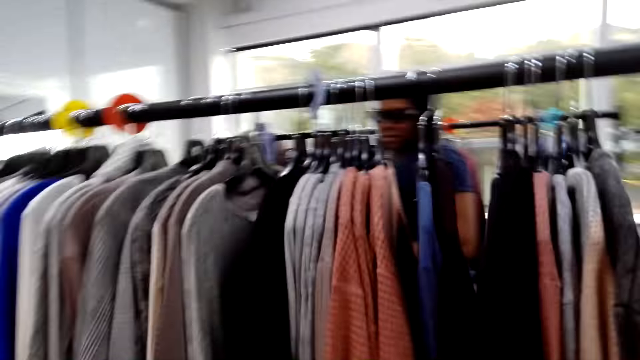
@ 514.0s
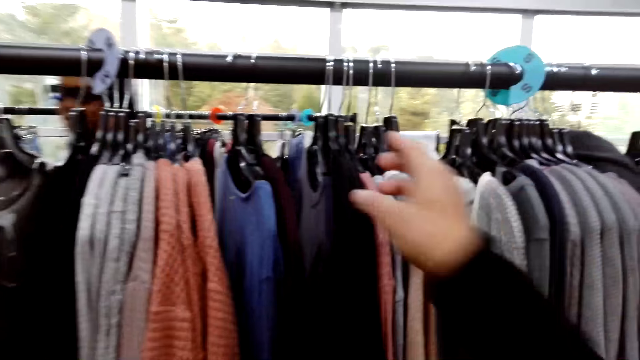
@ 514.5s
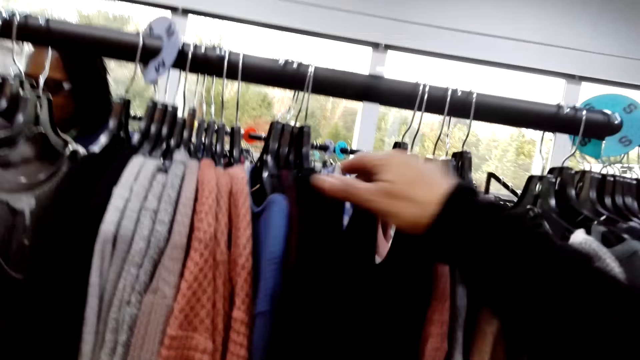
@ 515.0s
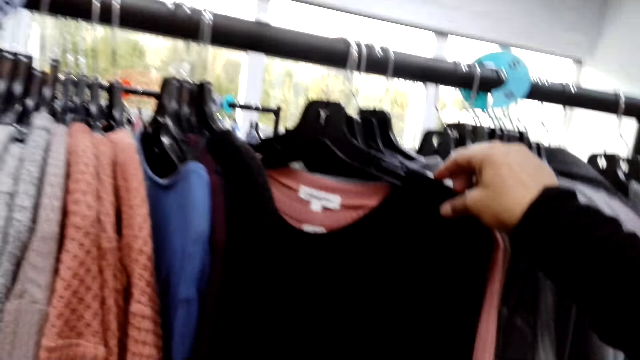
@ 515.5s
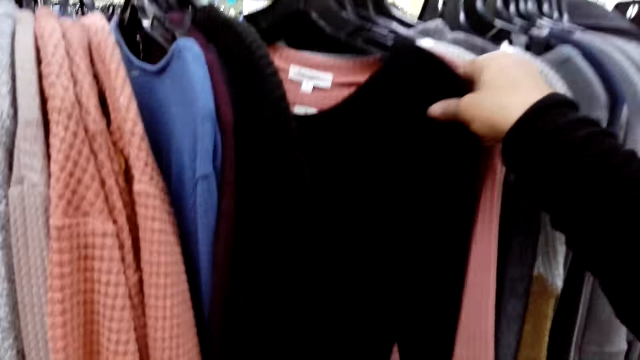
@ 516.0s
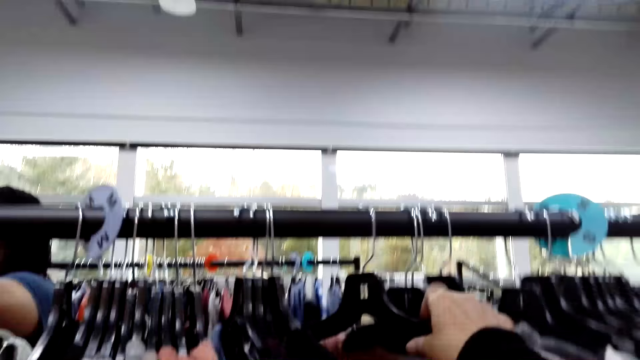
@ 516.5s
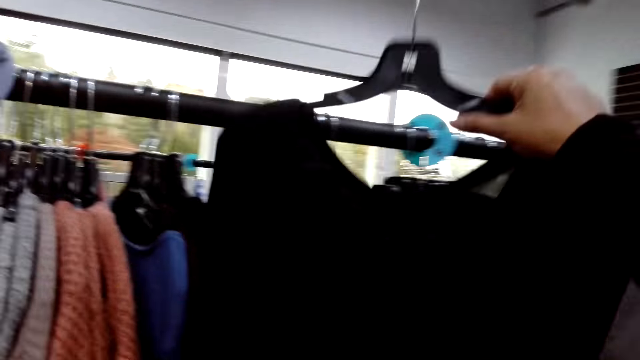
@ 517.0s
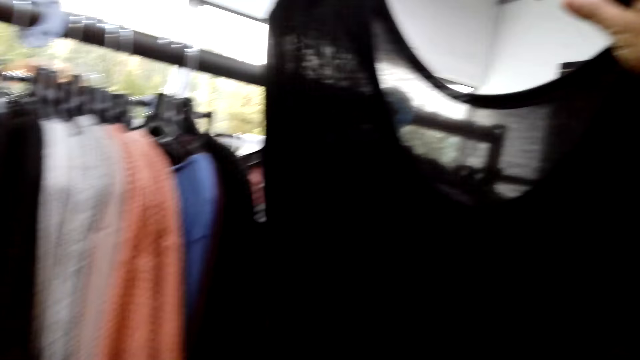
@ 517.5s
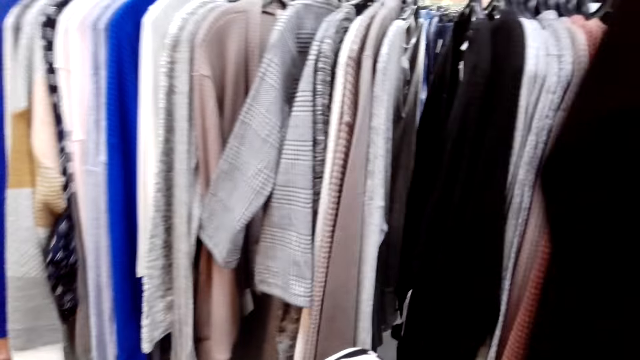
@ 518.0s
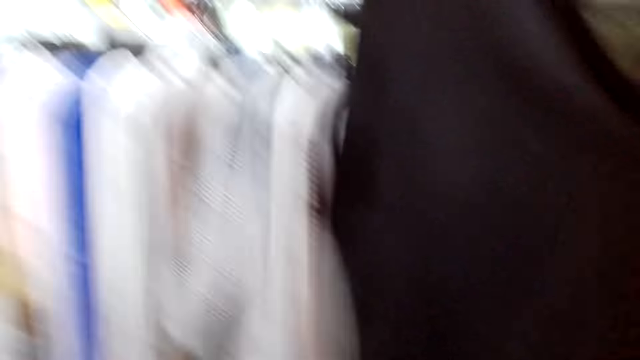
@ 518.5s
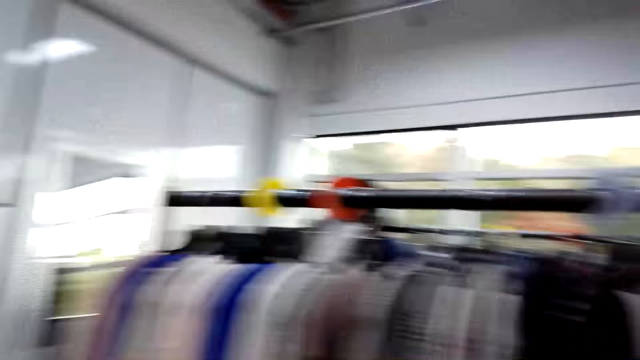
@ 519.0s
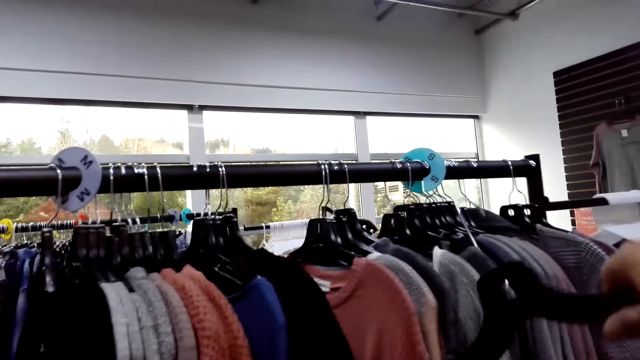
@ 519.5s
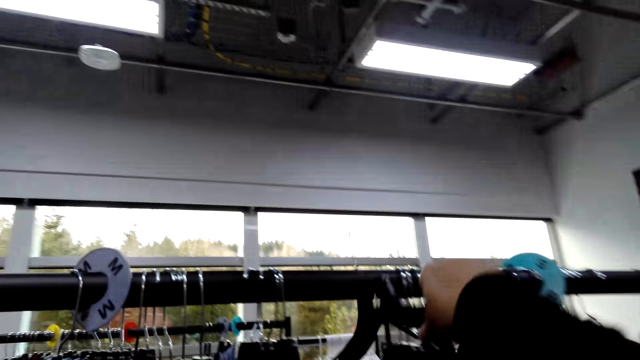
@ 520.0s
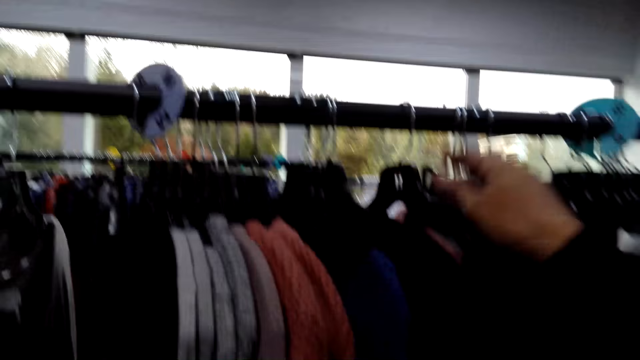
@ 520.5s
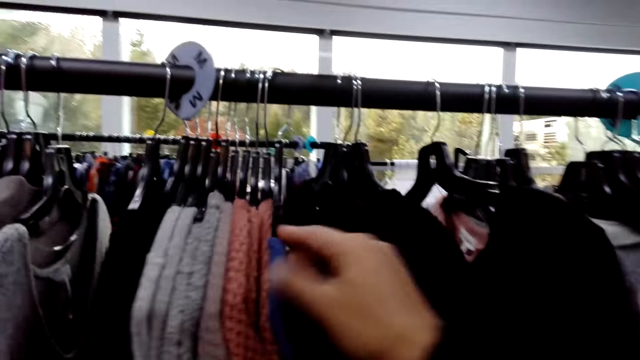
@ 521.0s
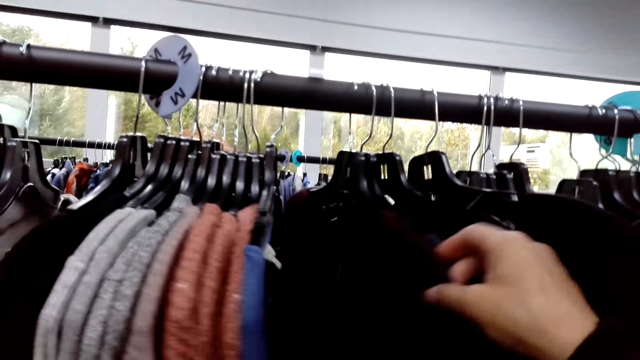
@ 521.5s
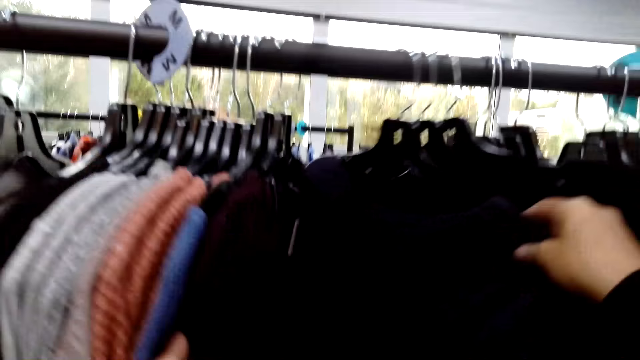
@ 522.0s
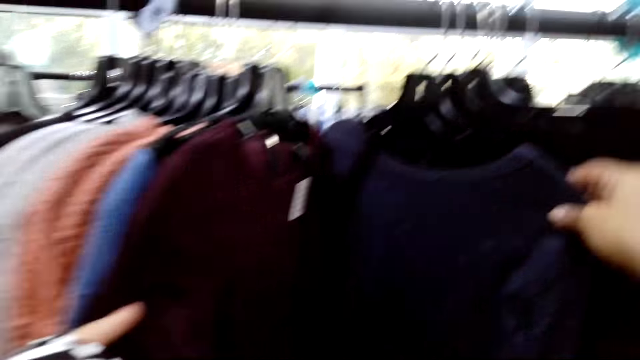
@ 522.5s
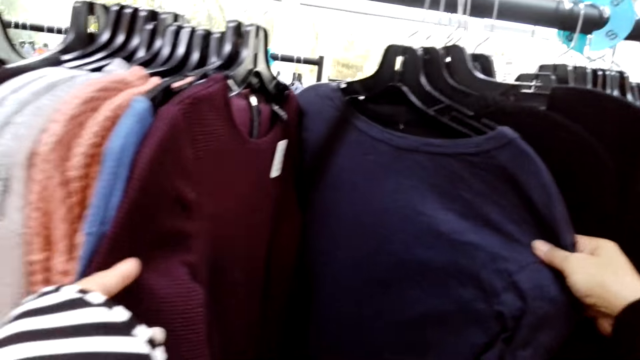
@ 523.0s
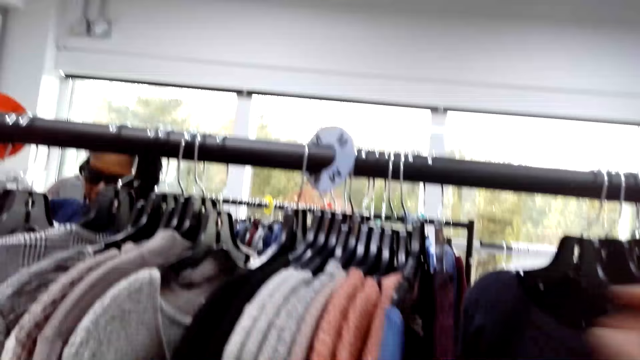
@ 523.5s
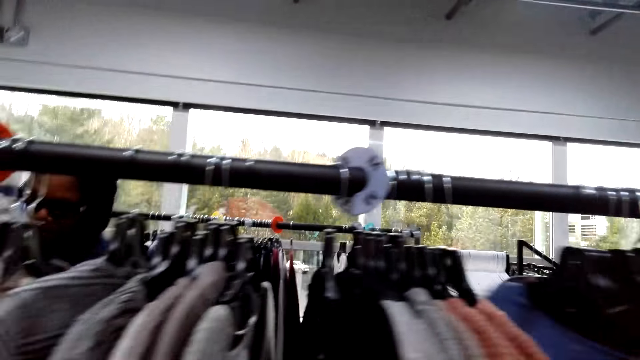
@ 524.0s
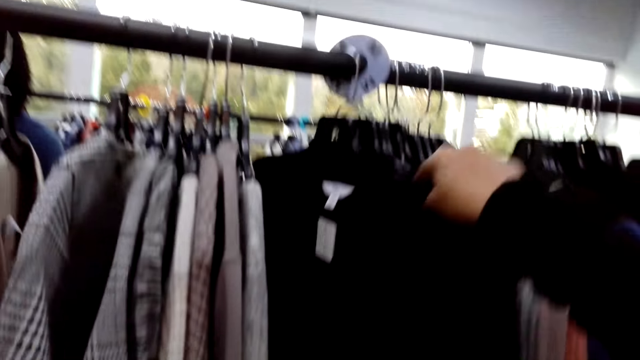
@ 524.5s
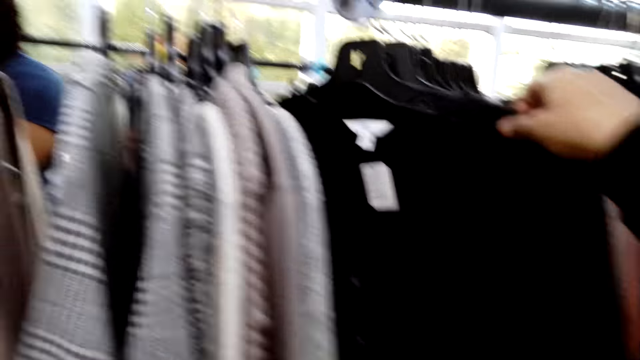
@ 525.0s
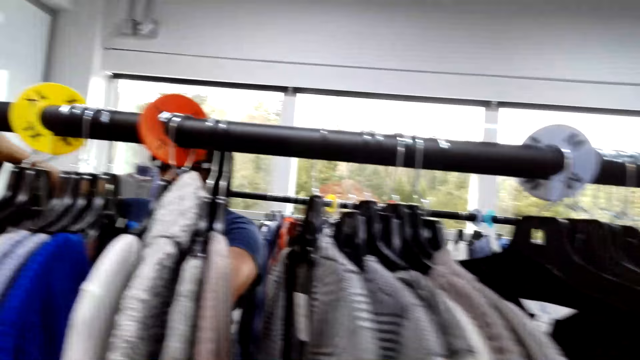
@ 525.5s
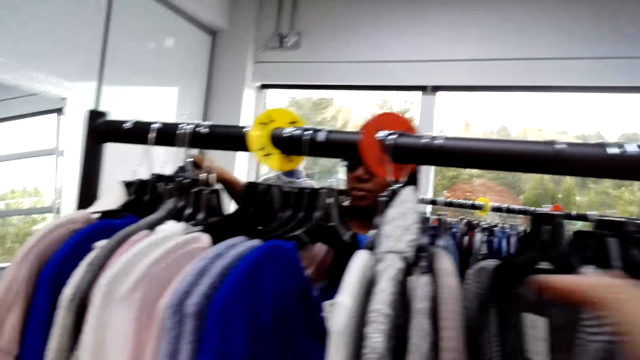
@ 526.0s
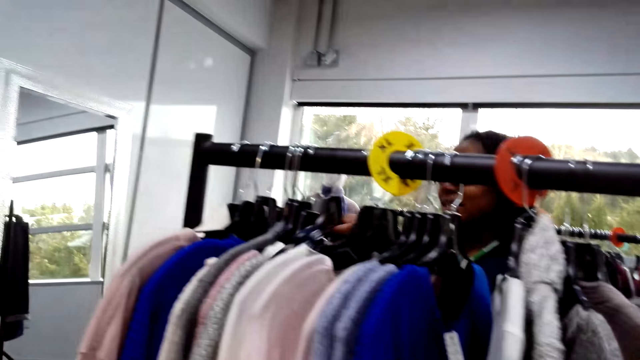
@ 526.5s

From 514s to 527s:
The camera wearer moves clothes on a hanger stand. They touch clothes on the line. They pick up one cloth on the hanger stand. They hang the cloth on the hanger stand. They sort clothes on the hanger stand. They touch clothes on the line.

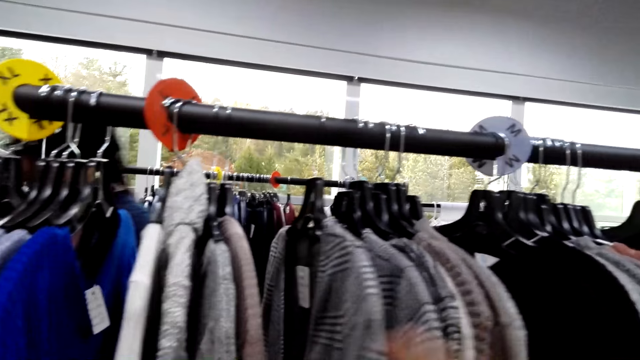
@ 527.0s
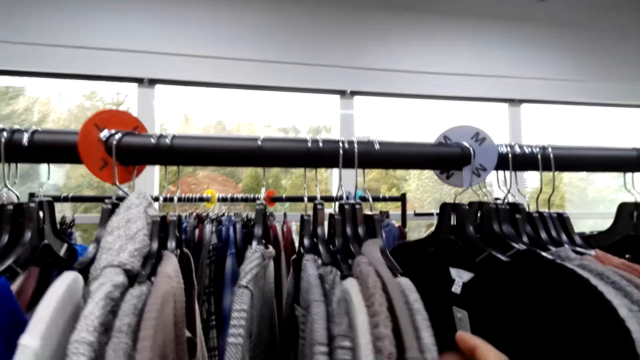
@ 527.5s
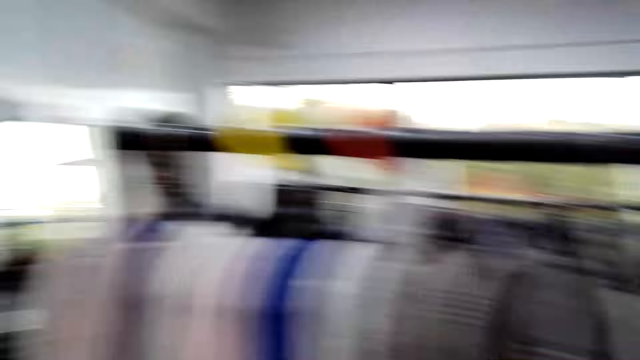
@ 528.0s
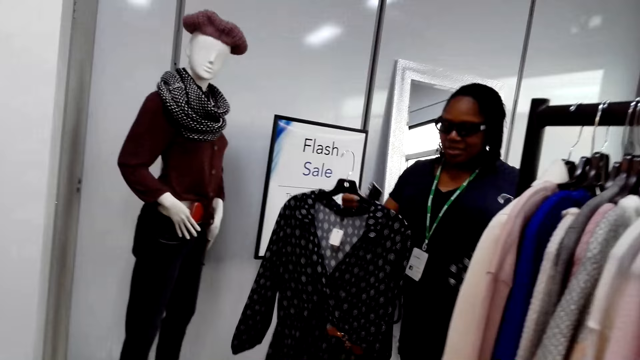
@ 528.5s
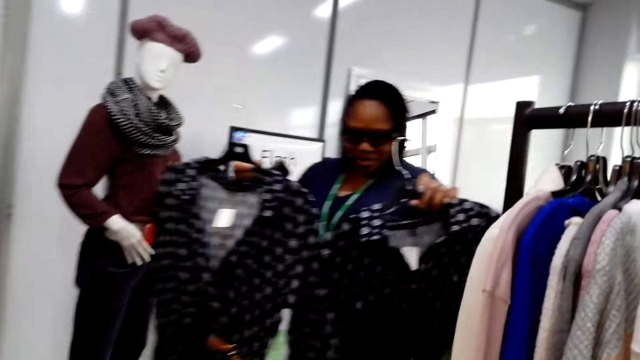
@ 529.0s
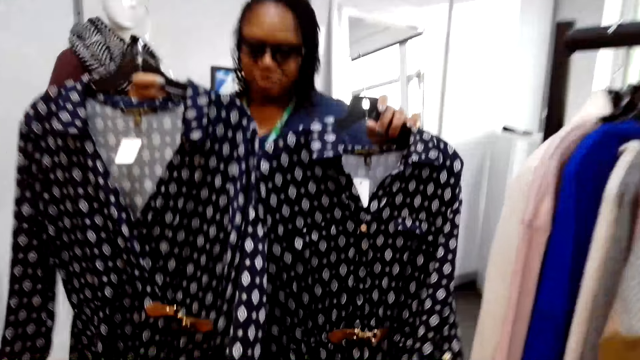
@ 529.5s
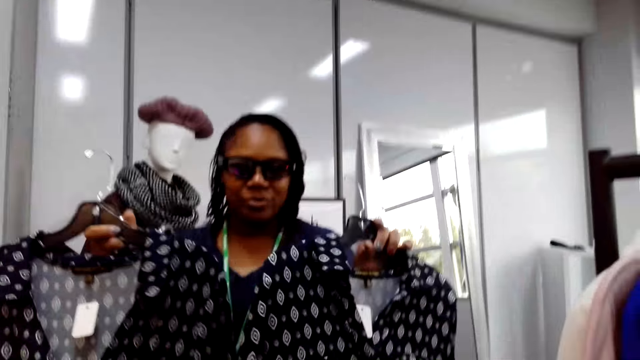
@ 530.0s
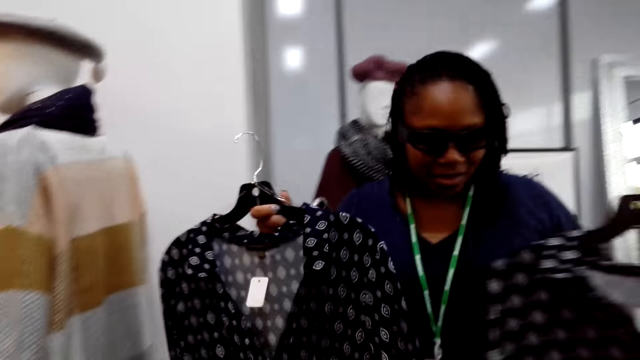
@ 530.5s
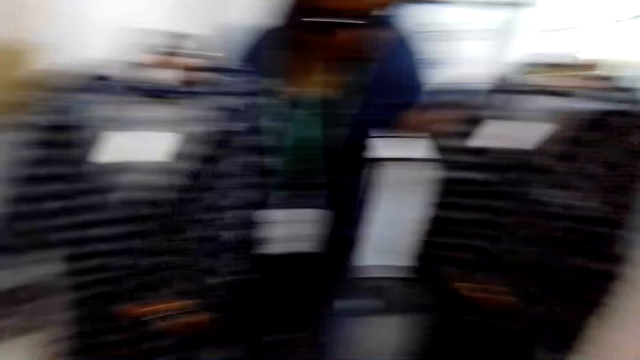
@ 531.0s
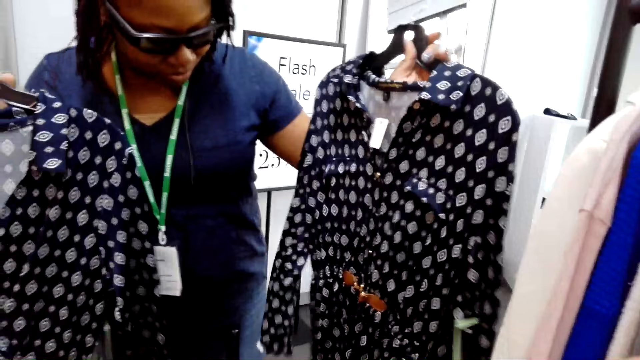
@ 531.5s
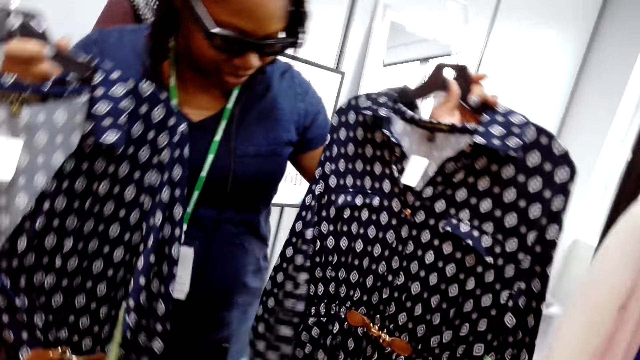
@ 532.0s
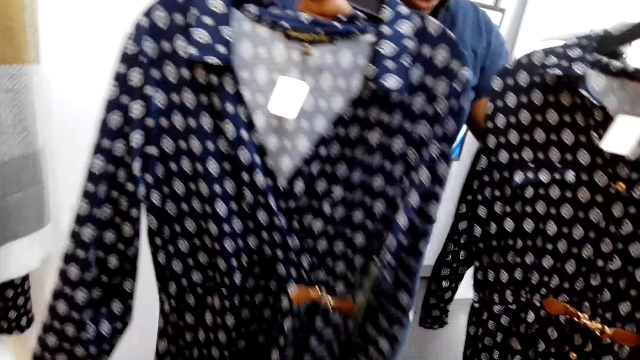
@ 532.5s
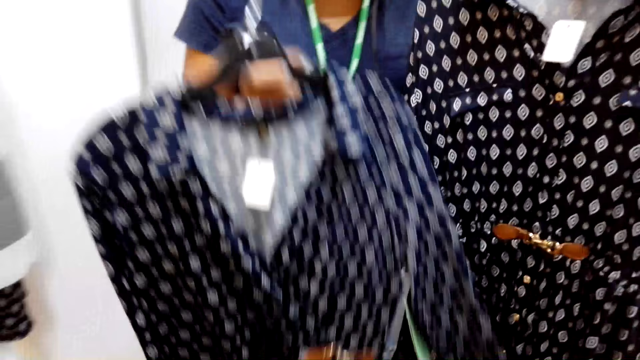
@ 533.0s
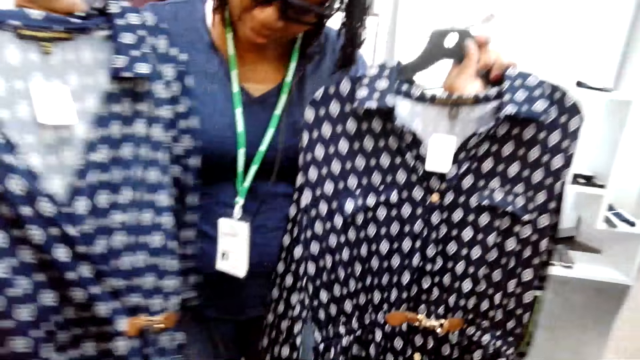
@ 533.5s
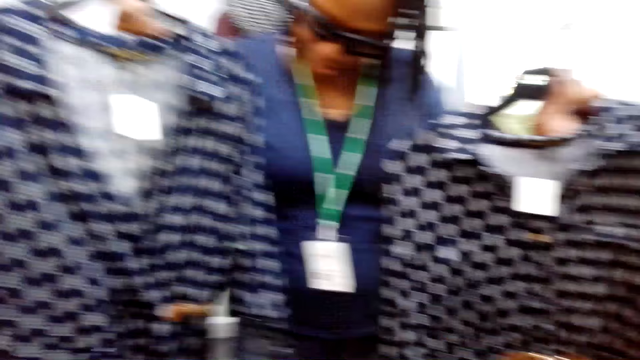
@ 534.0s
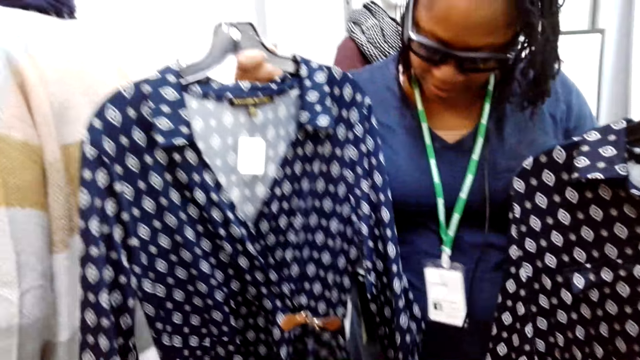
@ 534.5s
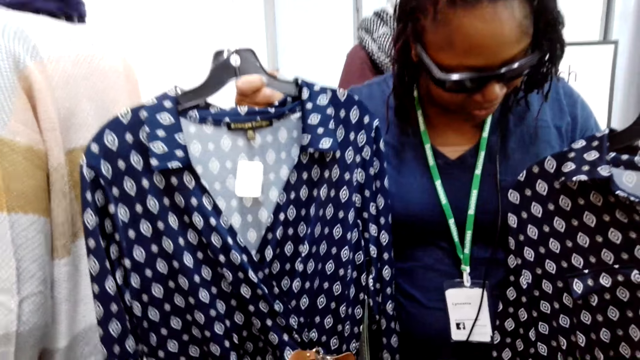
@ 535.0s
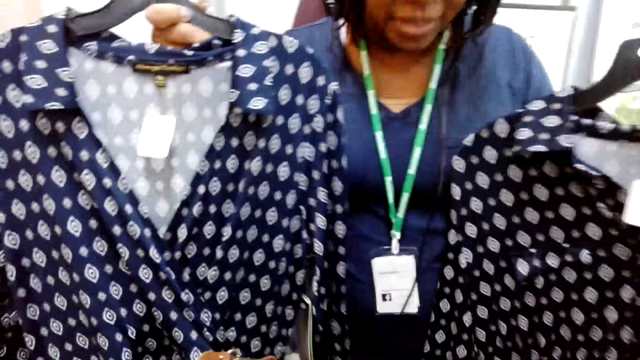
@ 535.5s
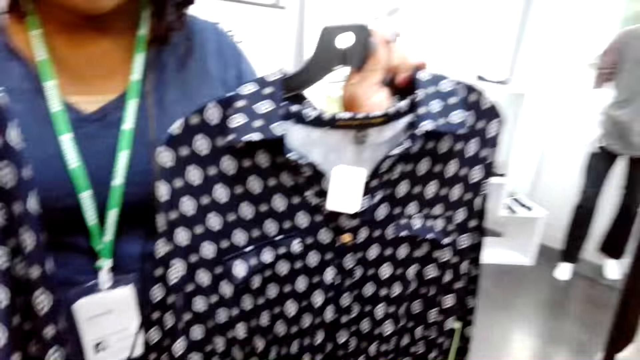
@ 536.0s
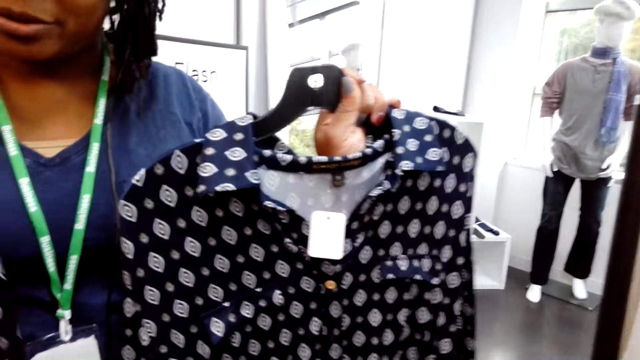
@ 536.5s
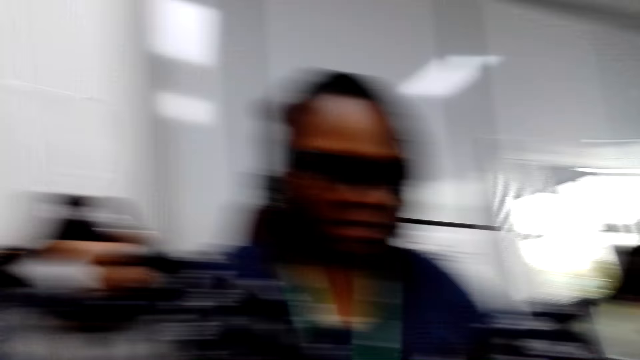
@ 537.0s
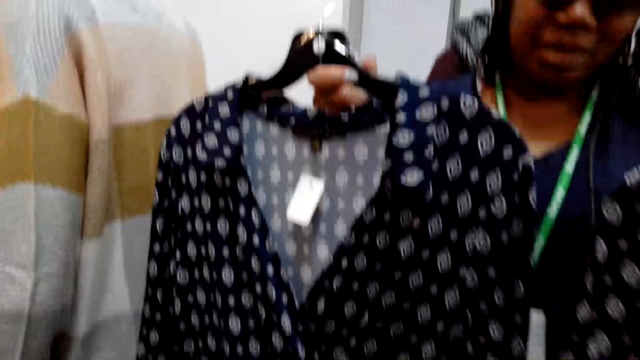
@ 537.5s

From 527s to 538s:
A woman holds clothes with hands. She carries the clothes in her hands.
